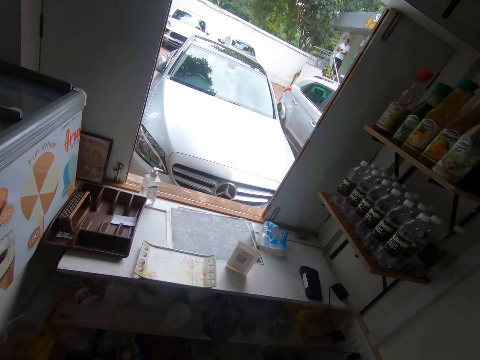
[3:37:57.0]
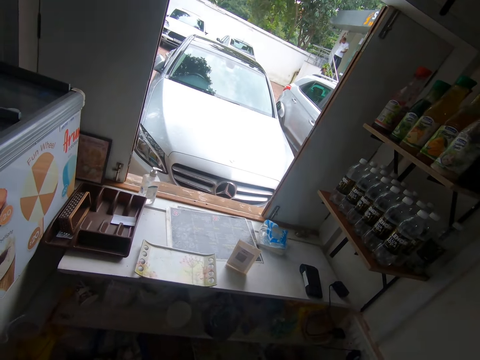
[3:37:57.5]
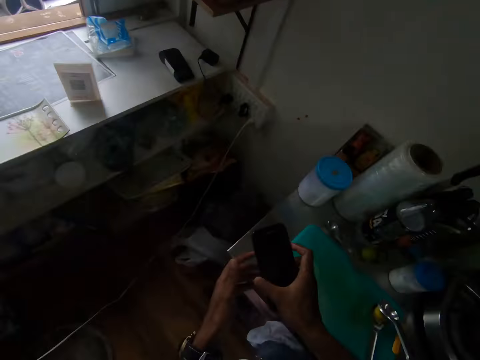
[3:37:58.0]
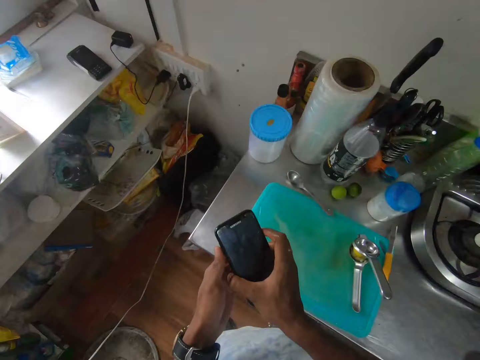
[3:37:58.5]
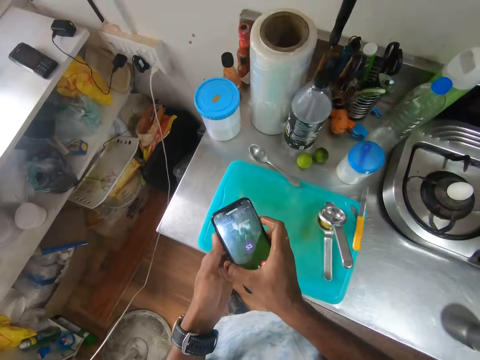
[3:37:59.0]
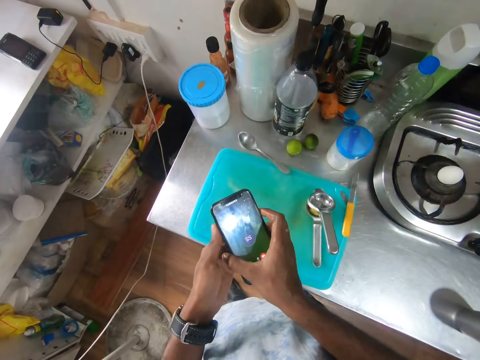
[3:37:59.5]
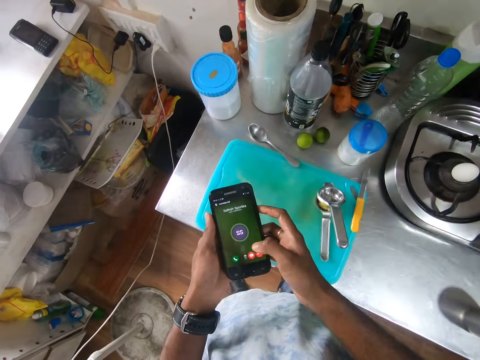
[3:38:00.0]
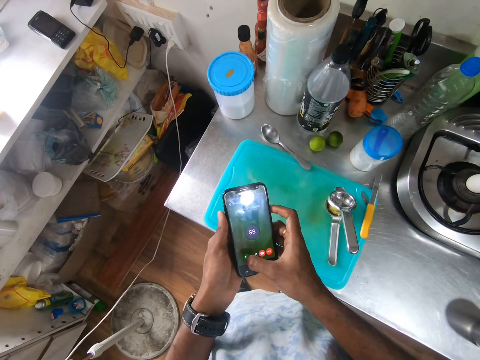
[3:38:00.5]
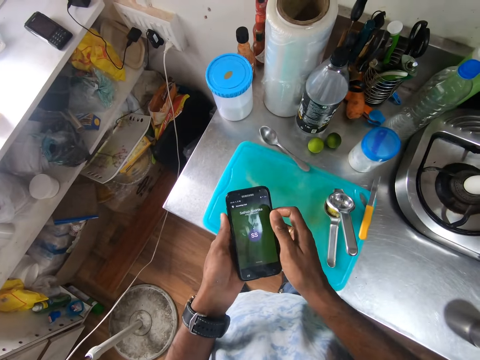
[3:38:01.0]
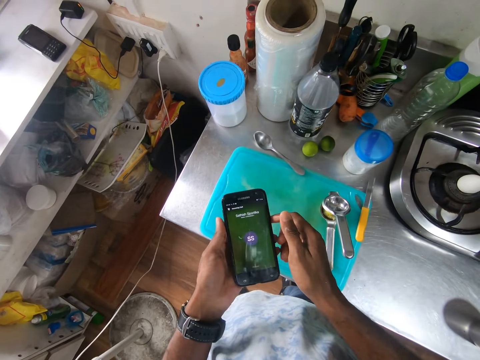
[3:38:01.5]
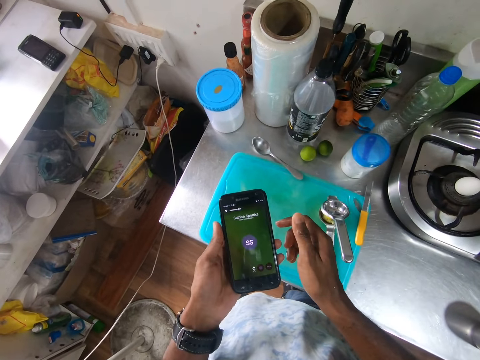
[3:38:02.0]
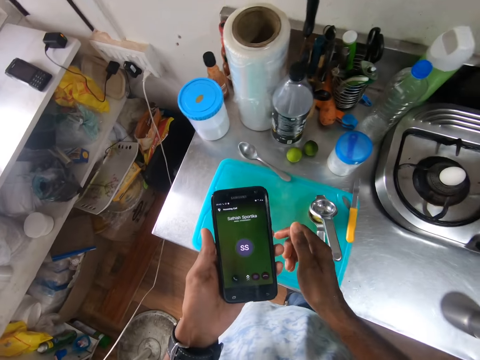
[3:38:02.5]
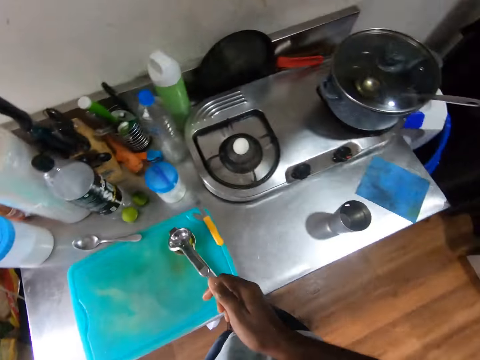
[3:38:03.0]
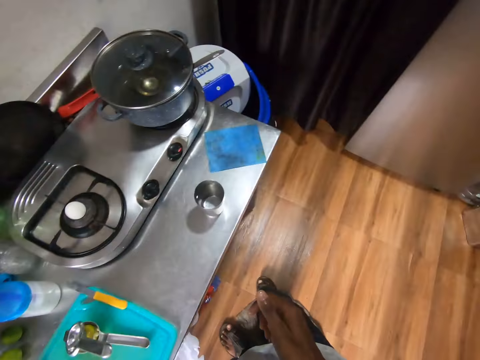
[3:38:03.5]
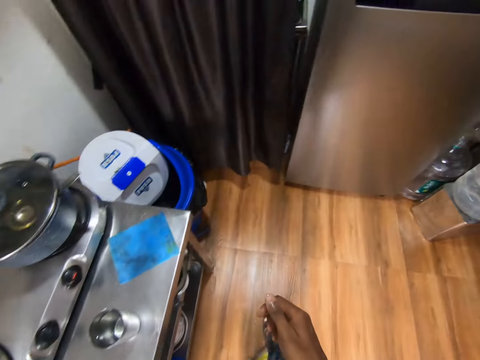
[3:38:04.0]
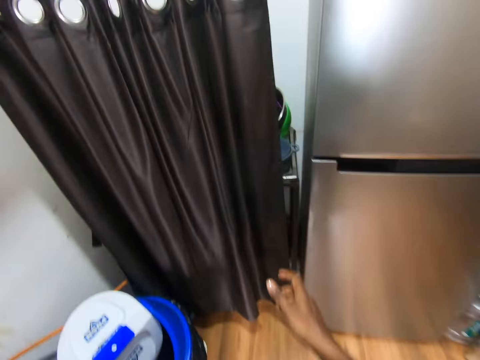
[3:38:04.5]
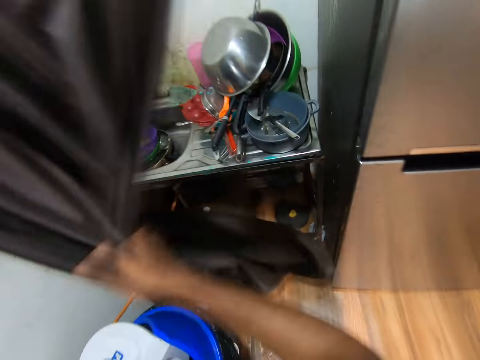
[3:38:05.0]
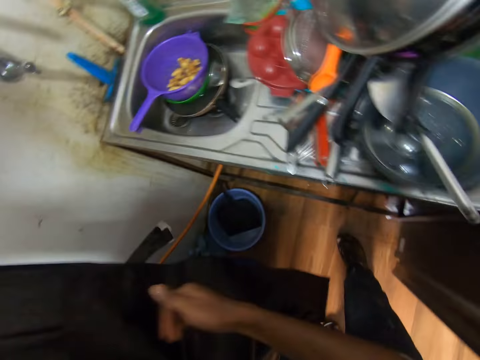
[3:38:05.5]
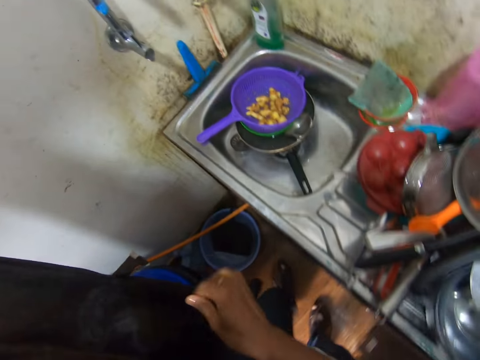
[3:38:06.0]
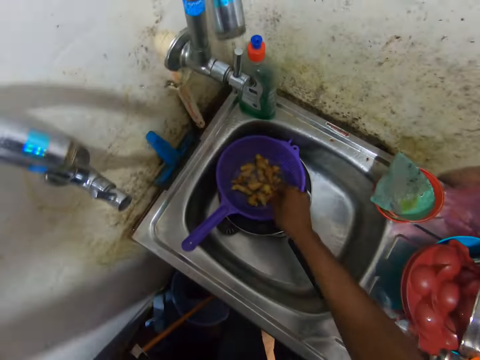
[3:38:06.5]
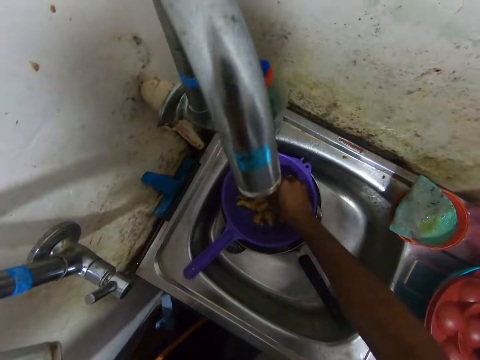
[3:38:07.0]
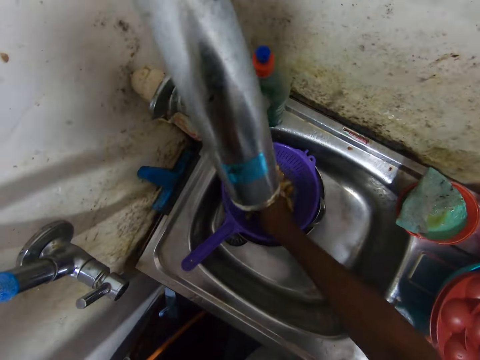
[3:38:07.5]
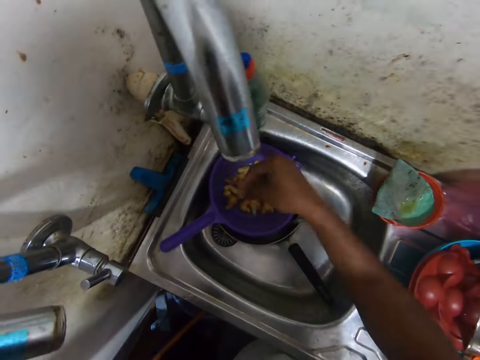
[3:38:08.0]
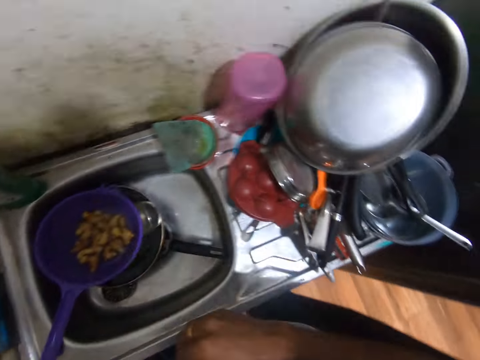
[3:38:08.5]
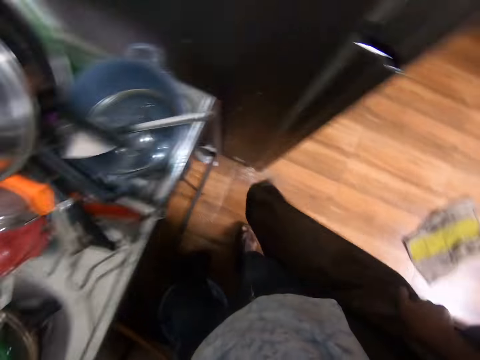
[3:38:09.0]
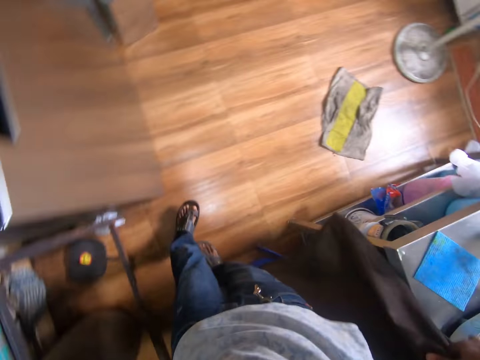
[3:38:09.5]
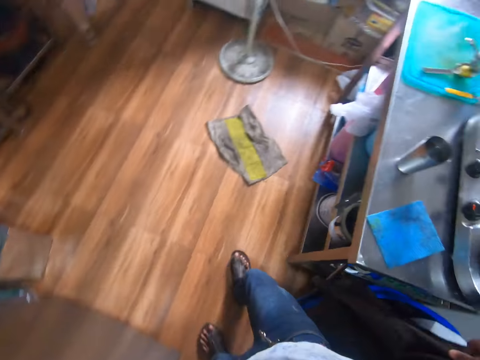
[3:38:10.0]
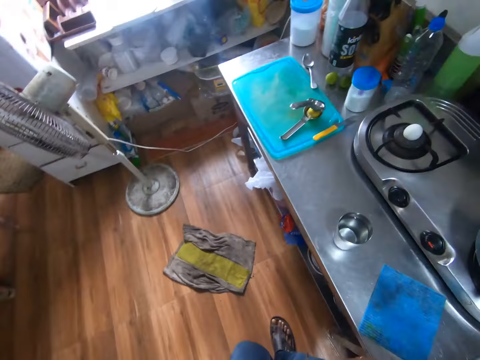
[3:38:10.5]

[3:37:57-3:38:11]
The camera wearer swipes the phone with his right thumb. He walks. He shifts the curtain with his right hand. He touches the gingers in the sieve with his right hand. He washes the gingers or potatoes. He wiggles his right hand. He walks.

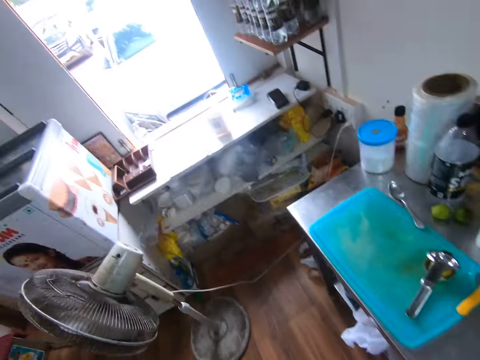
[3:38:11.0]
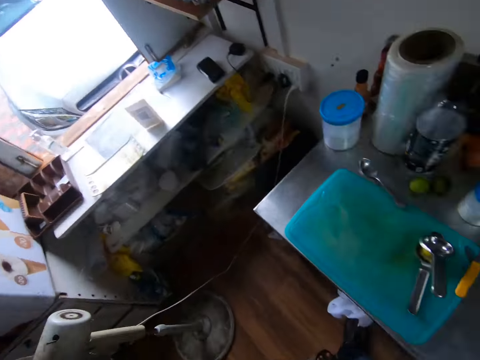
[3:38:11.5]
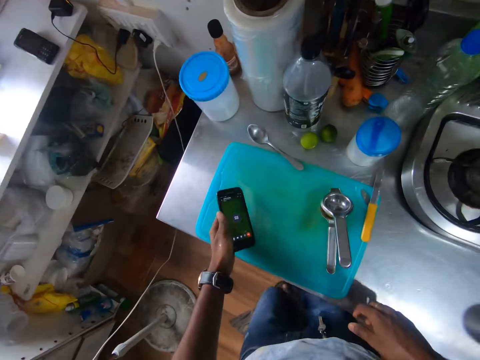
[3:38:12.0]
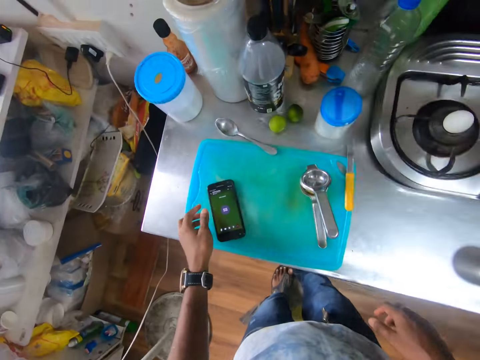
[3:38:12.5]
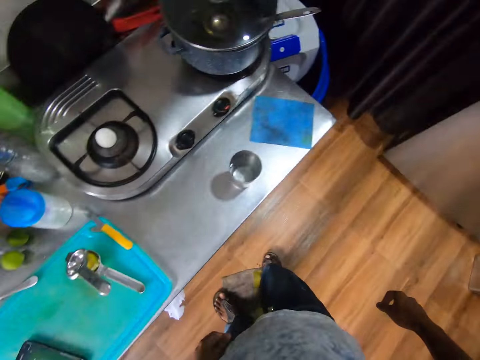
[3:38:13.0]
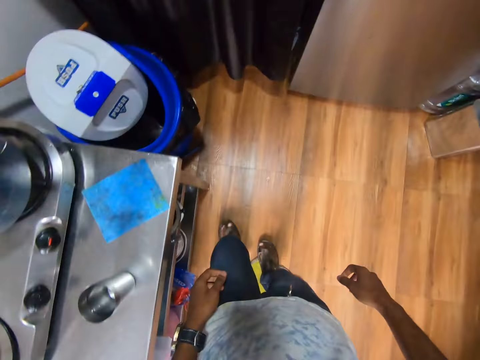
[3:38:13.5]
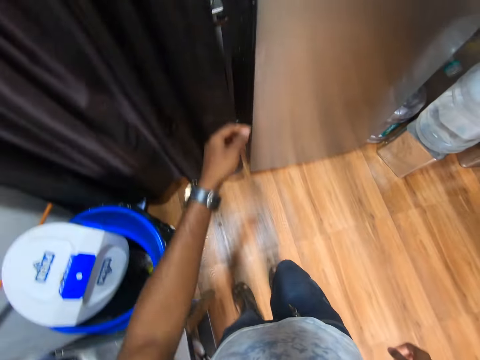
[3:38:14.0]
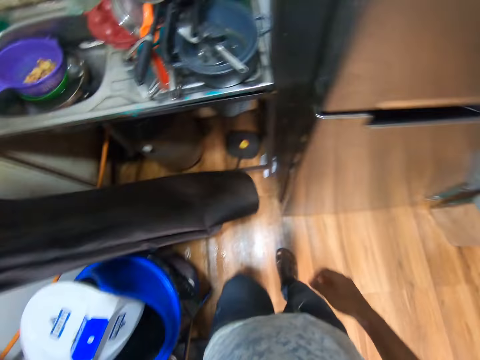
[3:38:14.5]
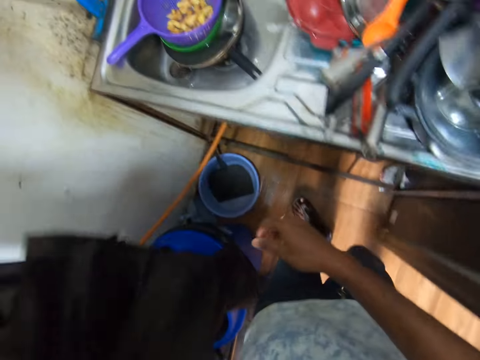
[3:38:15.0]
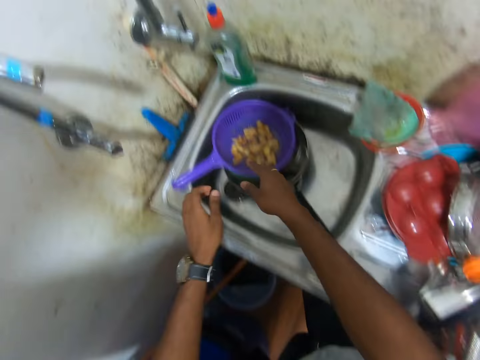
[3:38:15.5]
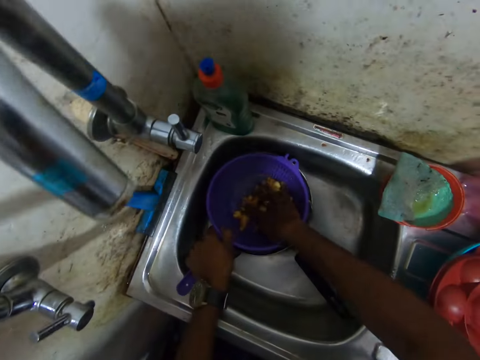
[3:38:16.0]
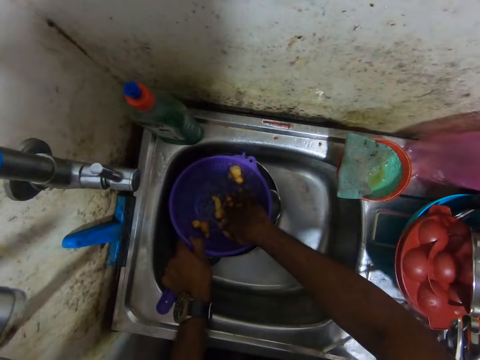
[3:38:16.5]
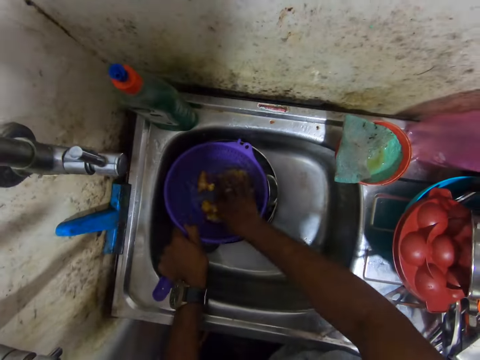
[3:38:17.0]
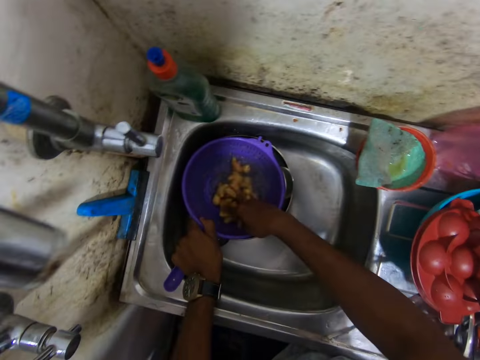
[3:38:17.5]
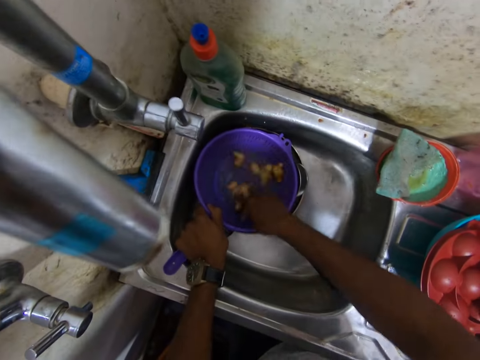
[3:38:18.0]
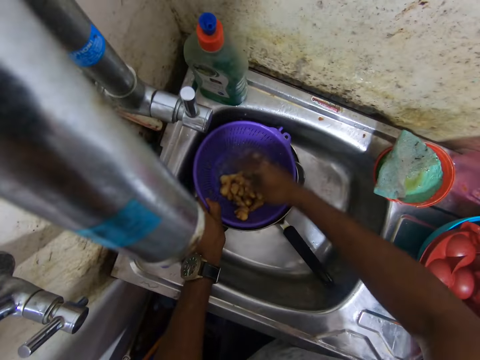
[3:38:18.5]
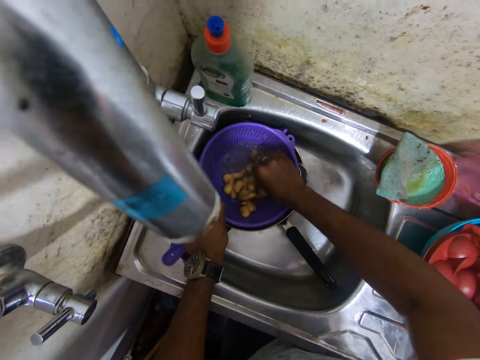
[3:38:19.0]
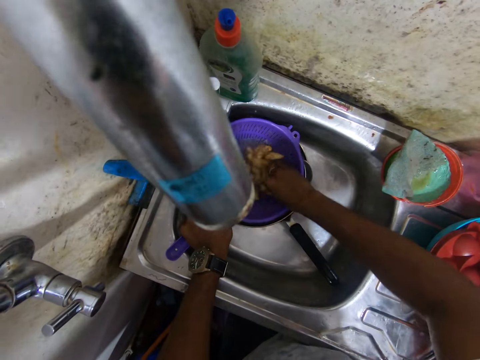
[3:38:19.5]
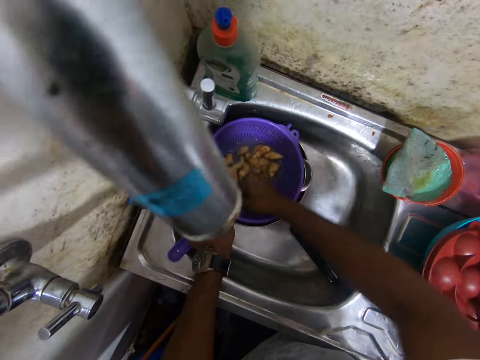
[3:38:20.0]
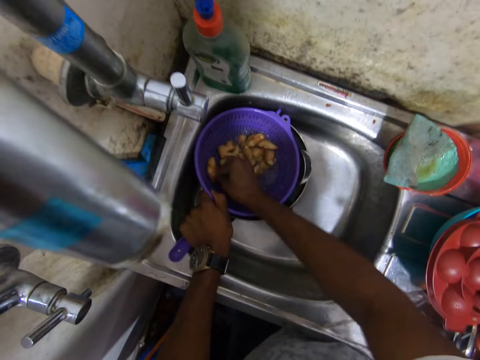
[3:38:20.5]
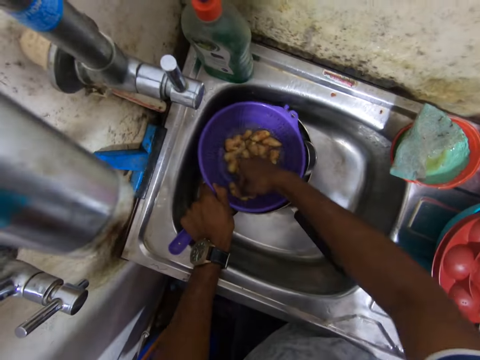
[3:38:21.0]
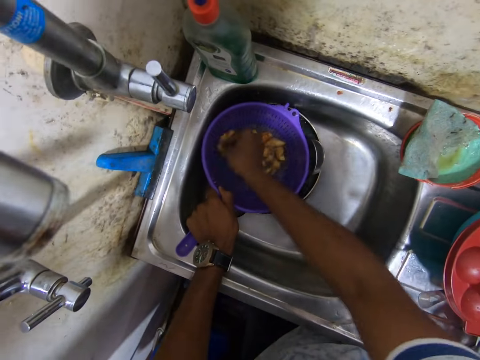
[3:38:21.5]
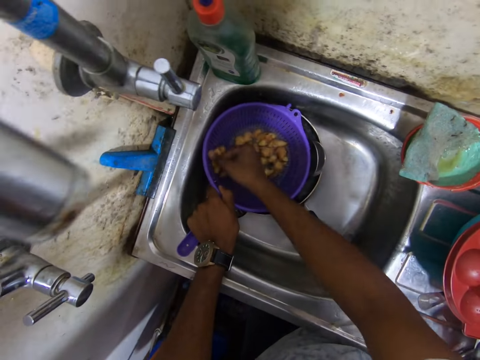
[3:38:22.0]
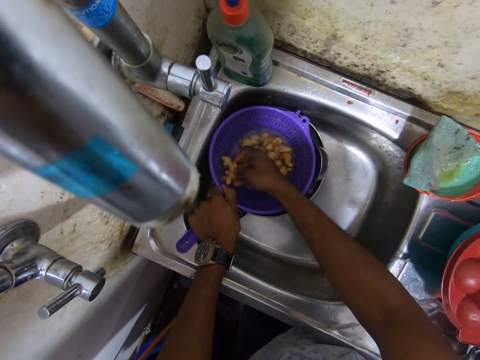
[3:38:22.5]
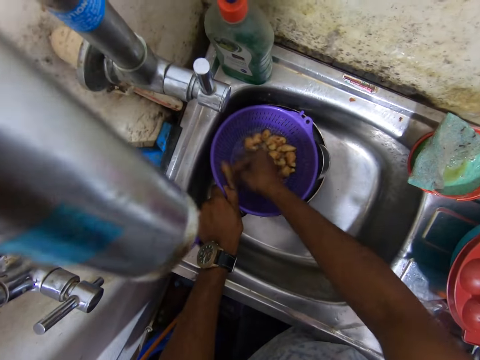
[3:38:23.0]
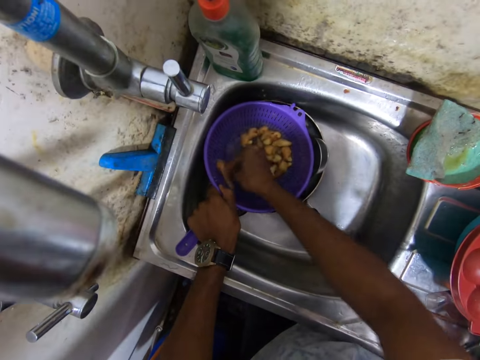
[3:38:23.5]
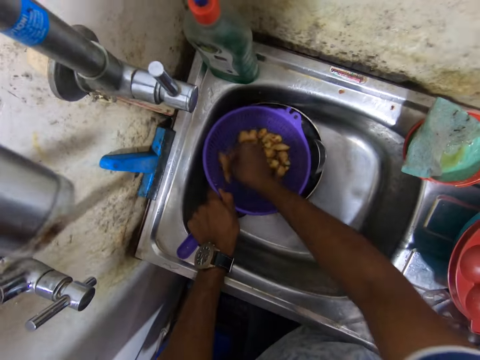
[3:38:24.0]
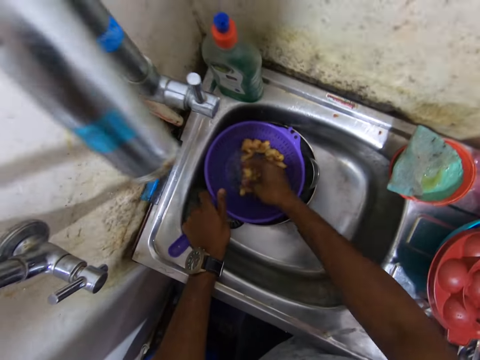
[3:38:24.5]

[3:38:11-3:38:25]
The camera wearer puts the phone on a chopping board on the counter with his left hand. He walks. He shifts the curtain with his left hand. He holds the sieve with his left hand. He rinses the gingers in the sieve with his right hand. He scrapes a ginger against the sieve with his right hand.
